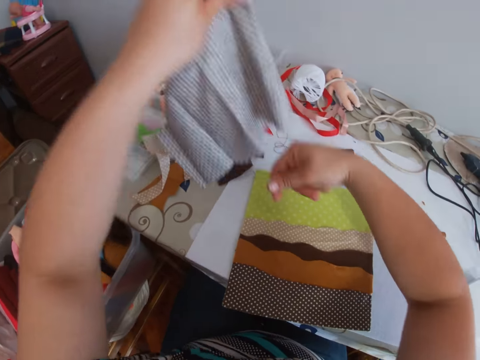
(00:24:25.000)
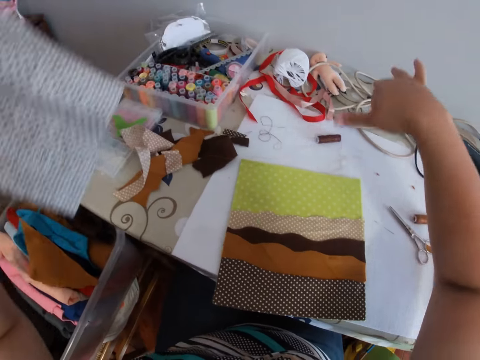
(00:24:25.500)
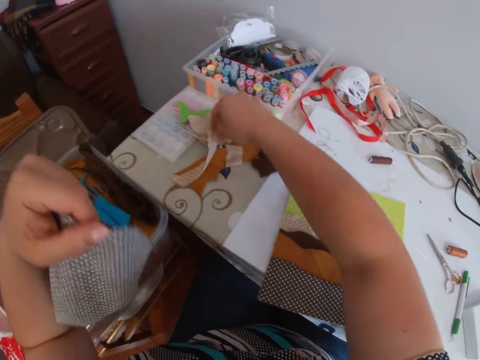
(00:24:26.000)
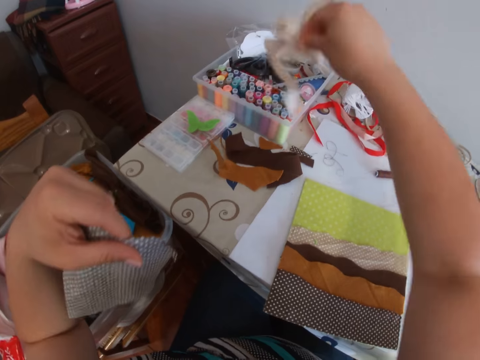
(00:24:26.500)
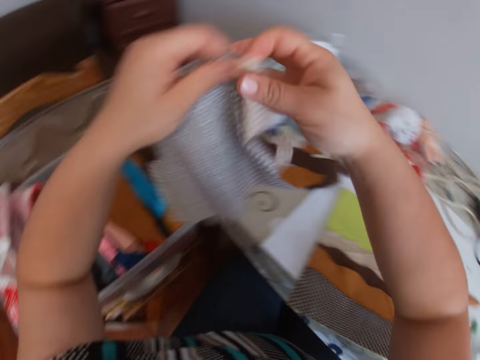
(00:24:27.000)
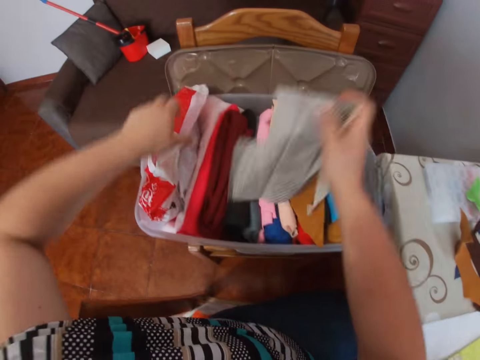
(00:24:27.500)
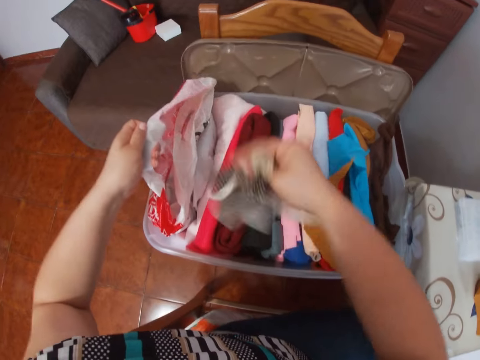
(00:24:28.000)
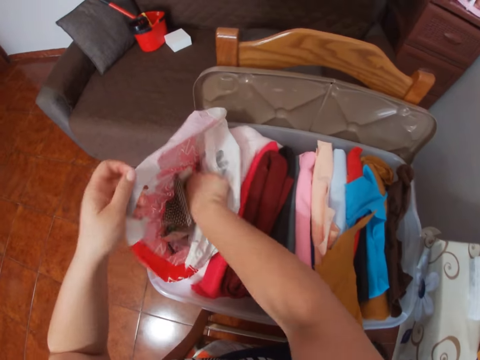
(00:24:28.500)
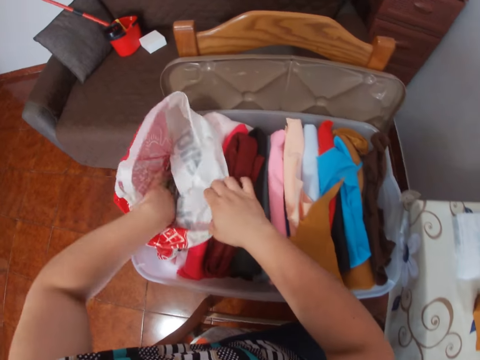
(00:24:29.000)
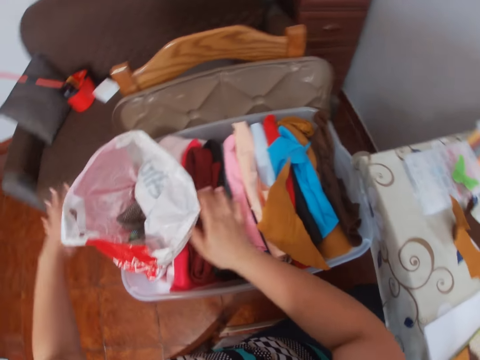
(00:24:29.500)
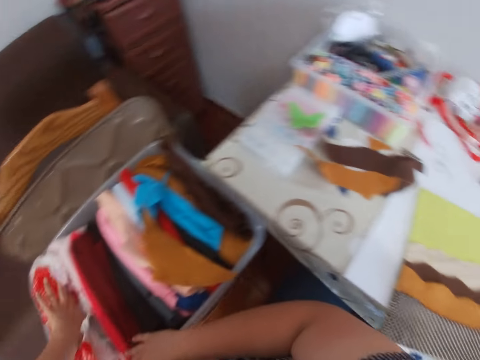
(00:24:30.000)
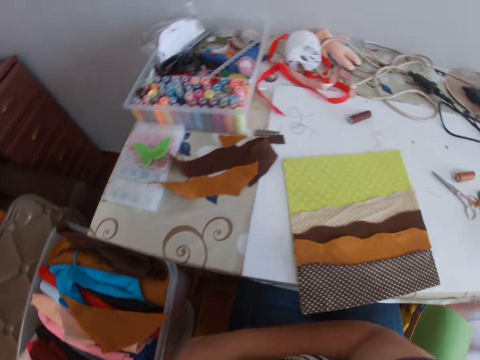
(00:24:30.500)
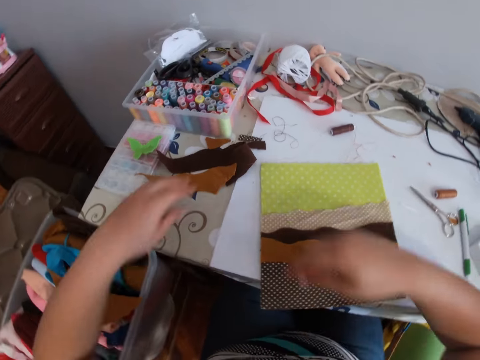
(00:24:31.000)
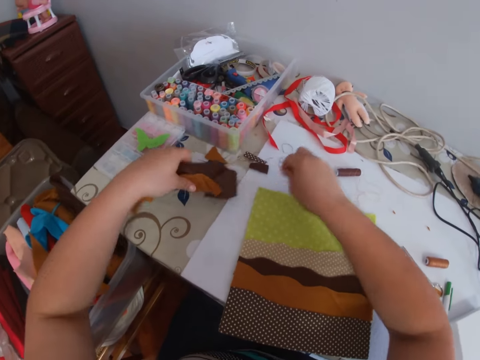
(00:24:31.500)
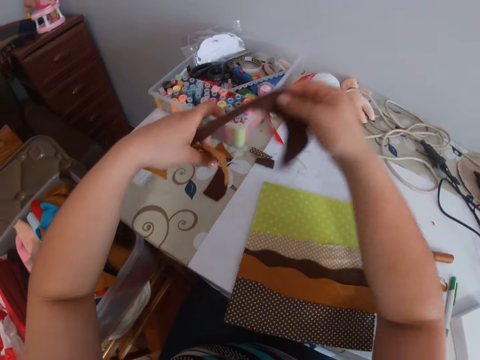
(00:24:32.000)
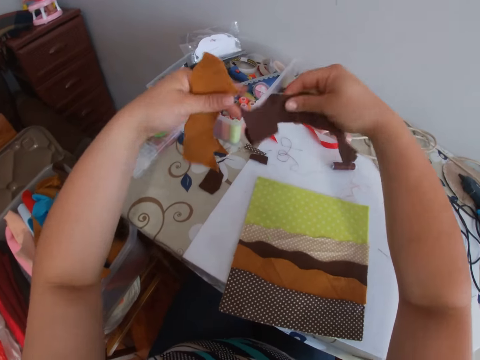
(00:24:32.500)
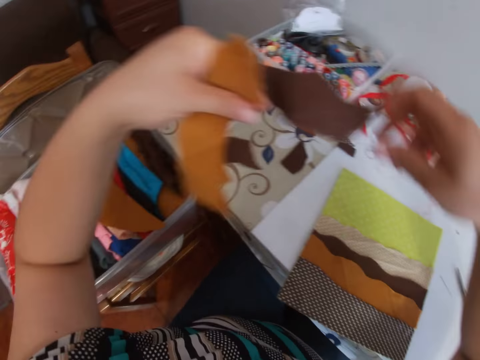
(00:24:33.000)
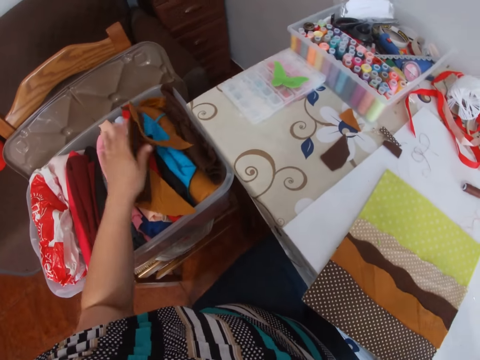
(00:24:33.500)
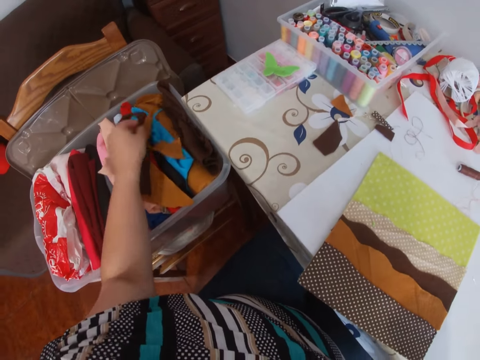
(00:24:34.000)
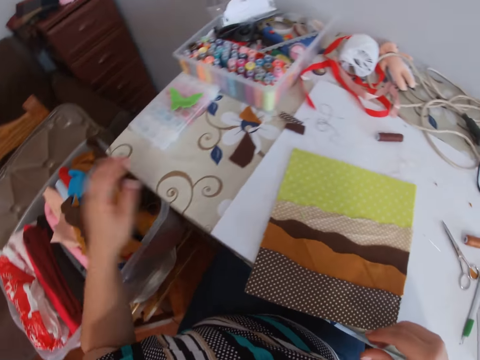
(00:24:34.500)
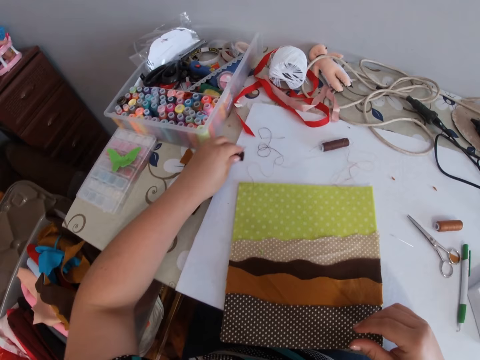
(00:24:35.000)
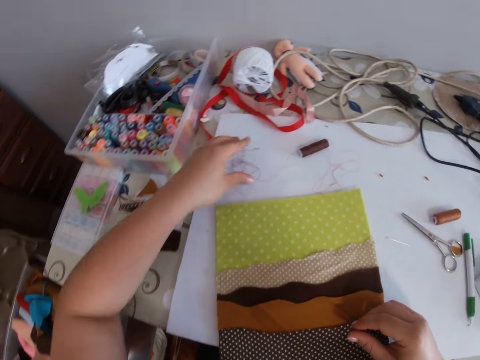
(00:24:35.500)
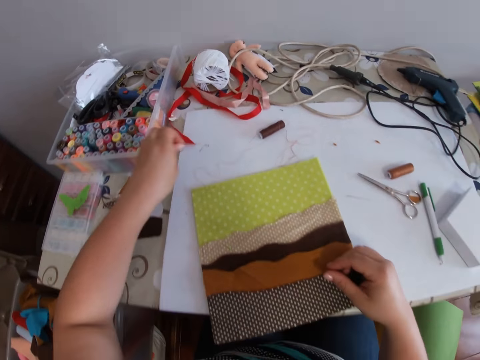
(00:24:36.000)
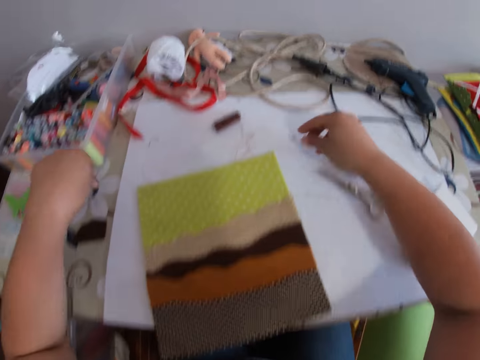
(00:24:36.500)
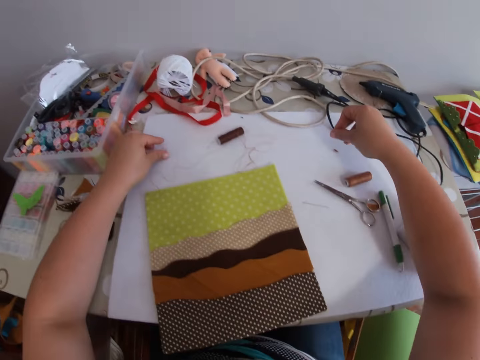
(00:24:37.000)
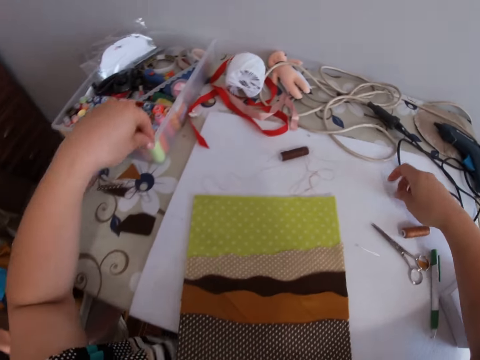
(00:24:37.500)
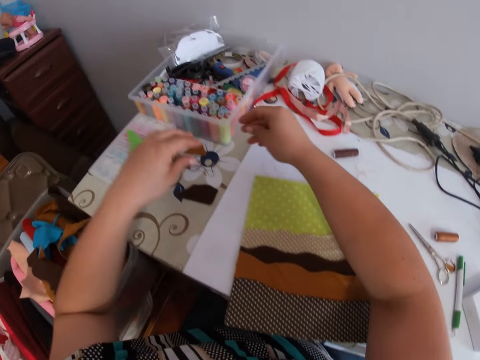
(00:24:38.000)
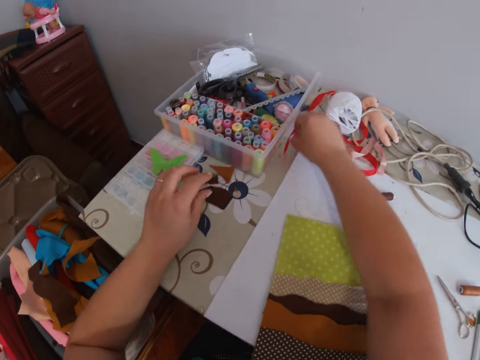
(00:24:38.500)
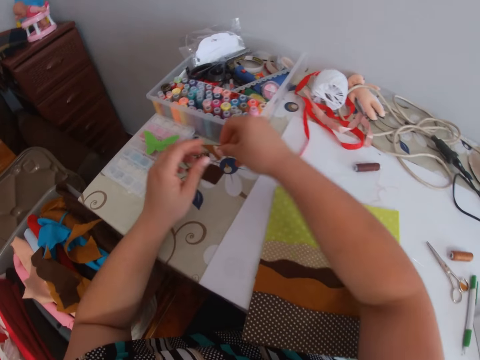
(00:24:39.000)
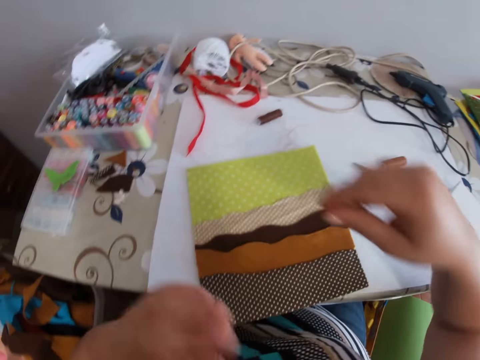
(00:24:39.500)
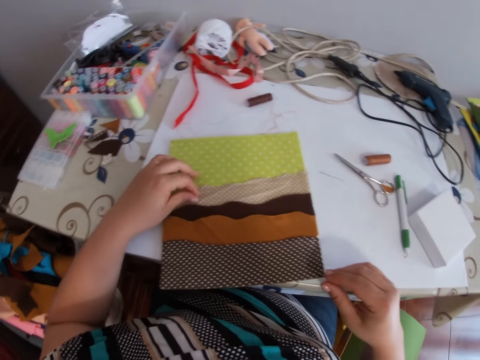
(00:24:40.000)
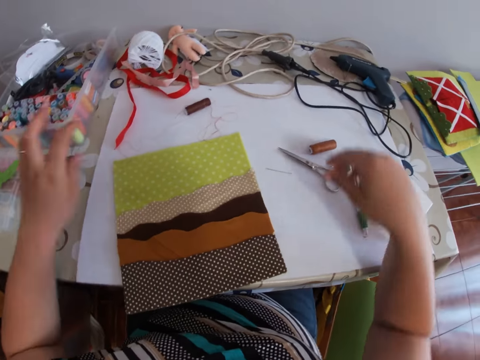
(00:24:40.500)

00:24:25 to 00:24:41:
The camera wearer picks the piece of cloth from the table with the right hand. They hold both clothes in both hands. They put the material in a box. They drop the piece of clothes inside a nylon polythene bag. They fold the paper bag. They pick another piece of cloth from the table with the left hand. They drop the piece of cloth in the box with the left hand. They move the threads on the table with the left hand. They move the threads on the table with both hands. They move the threads again.

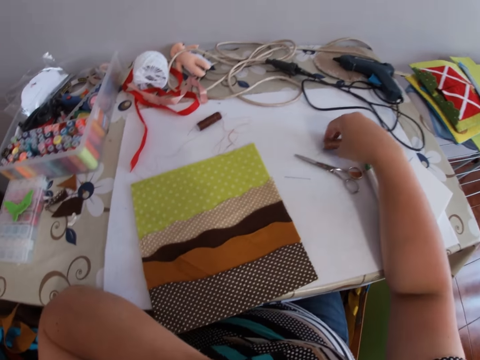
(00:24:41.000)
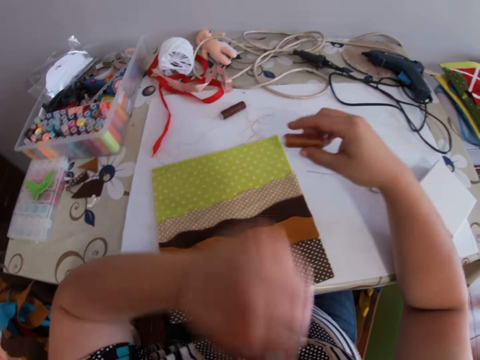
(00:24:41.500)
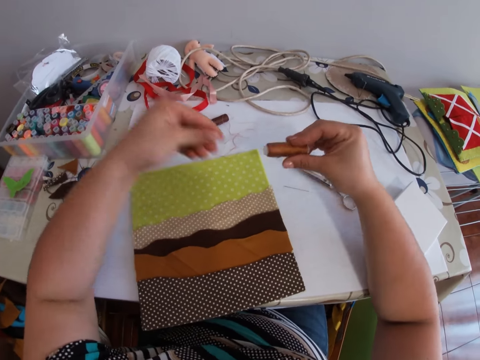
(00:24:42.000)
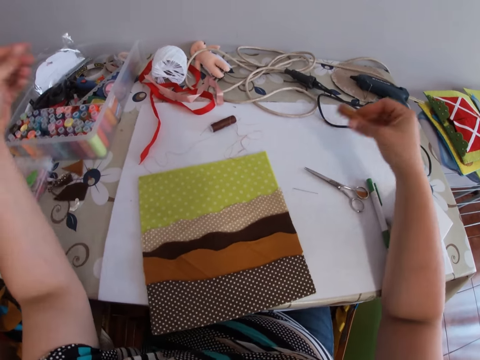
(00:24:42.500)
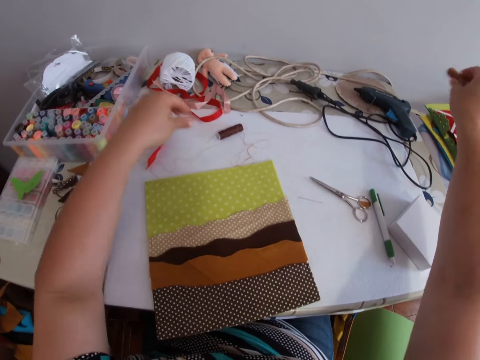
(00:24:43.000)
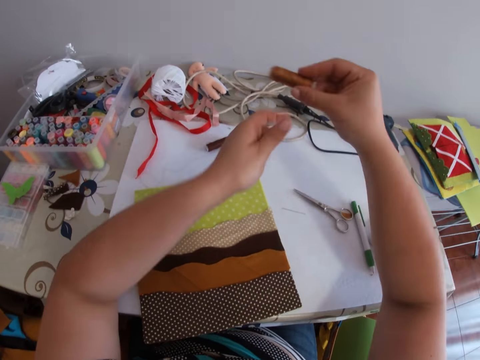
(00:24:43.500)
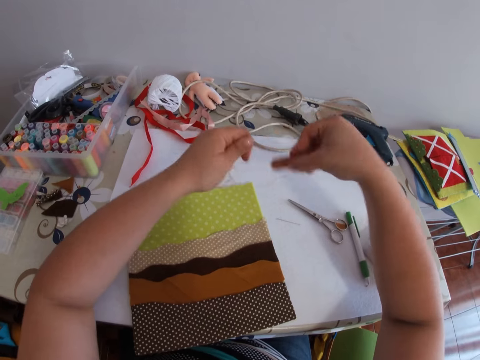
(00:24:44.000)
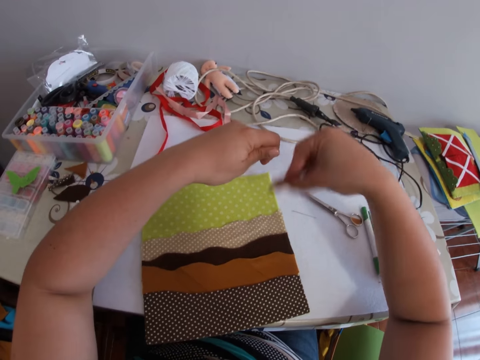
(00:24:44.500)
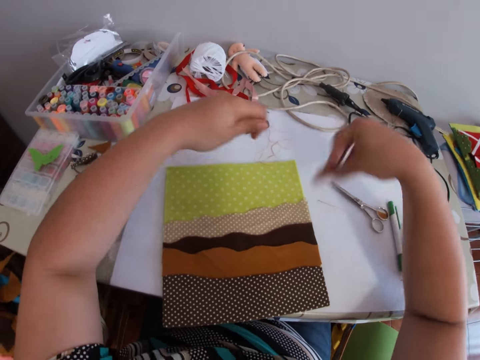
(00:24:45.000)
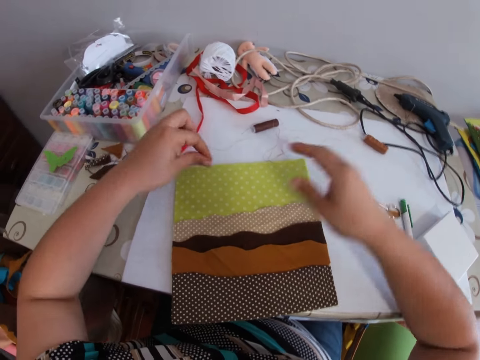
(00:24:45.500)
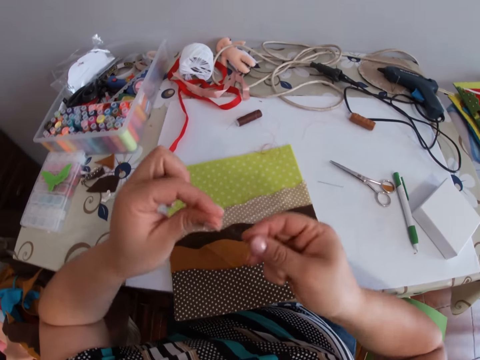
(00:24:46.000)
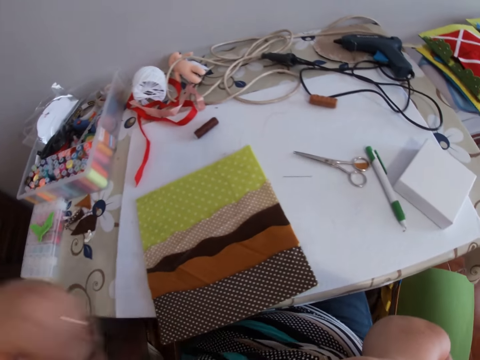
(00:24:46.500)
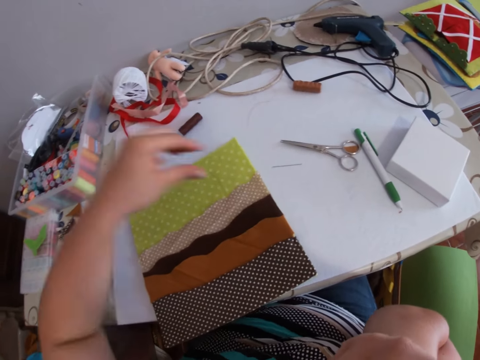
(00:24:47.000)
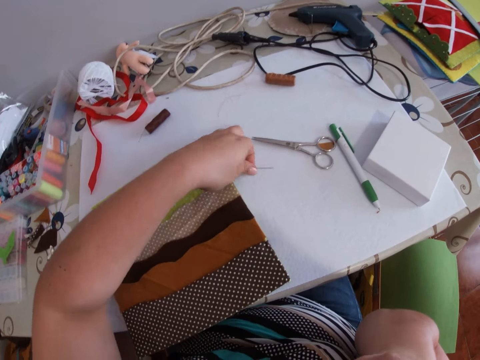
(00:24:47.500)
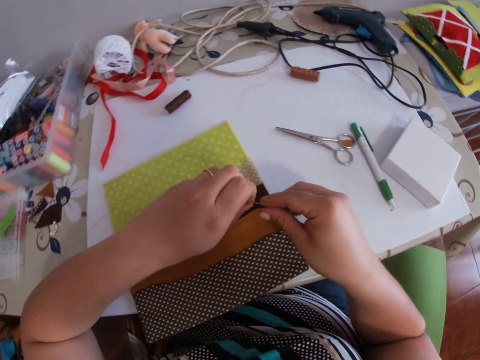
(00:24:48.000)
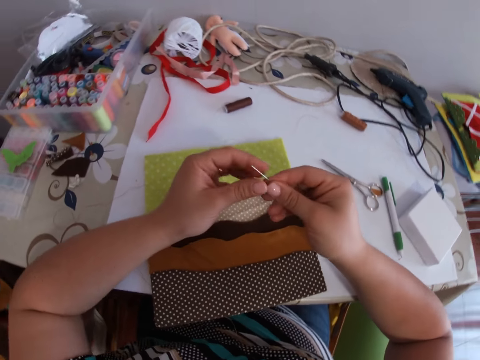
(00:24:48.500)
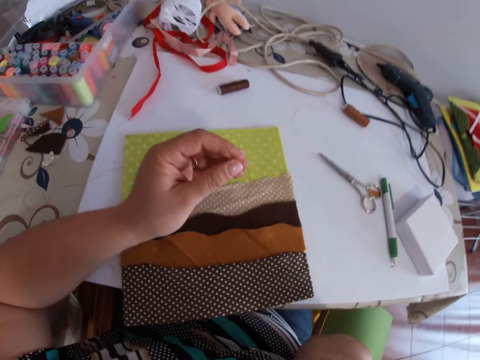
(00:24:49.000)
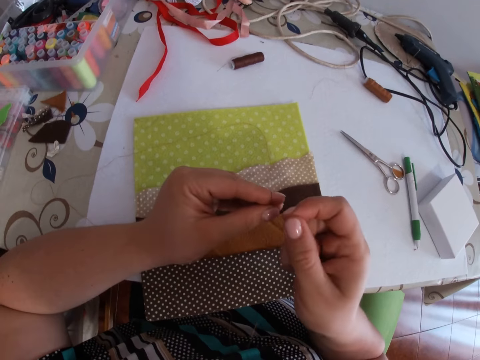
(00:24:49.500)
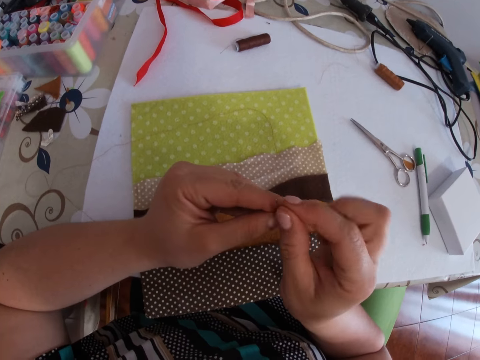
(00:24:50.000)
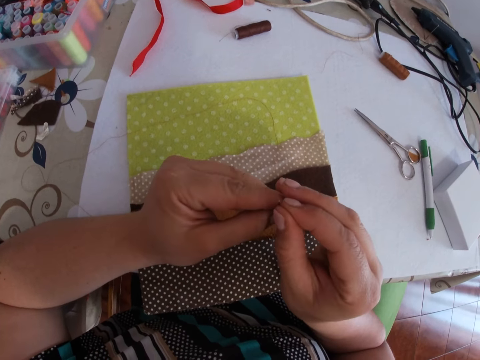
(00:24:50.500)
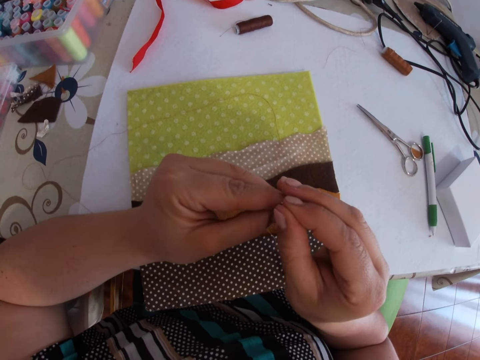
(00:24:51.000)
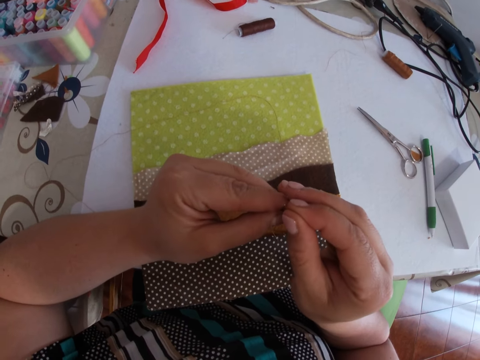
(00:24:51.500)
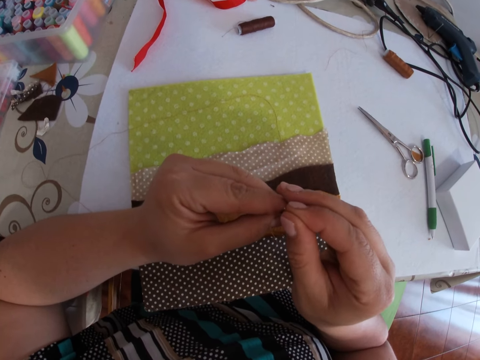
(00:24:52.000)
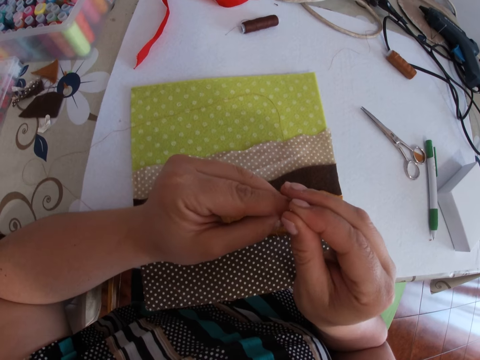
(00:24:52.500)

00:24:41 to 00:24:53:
The camera wearer picks the thread on the table with the right hand. They unroll the thread with both hands. They pull the thread. They roll the thread with both hands. They tie the thread on a spool. They drop the thread on the table with the right hand. They pick the thread on the table with the left hand. They cut the thread. They pick the needle on the table with the left hand.
